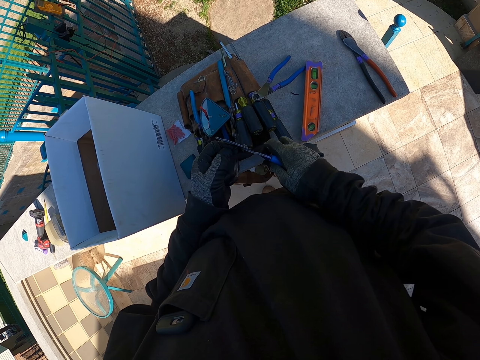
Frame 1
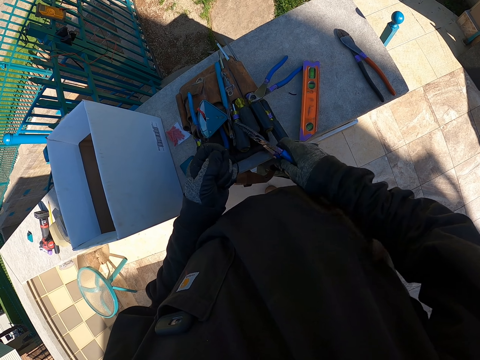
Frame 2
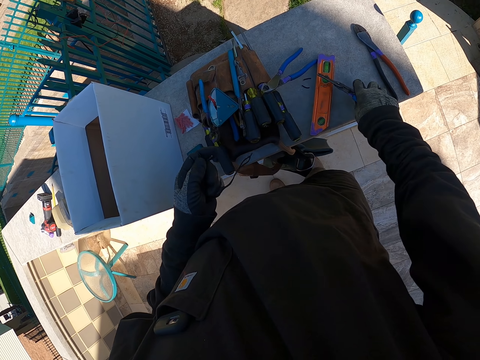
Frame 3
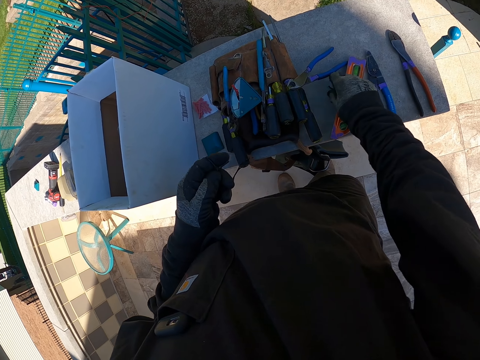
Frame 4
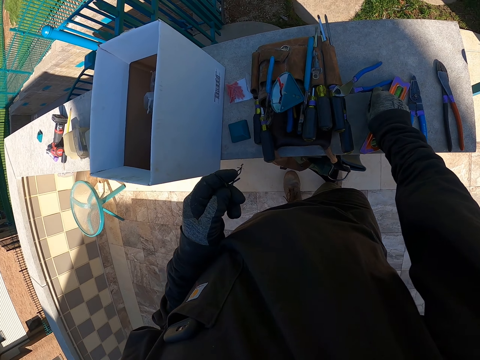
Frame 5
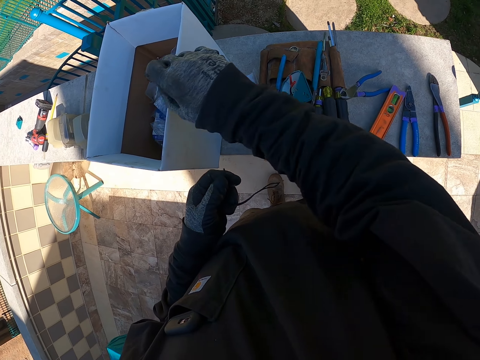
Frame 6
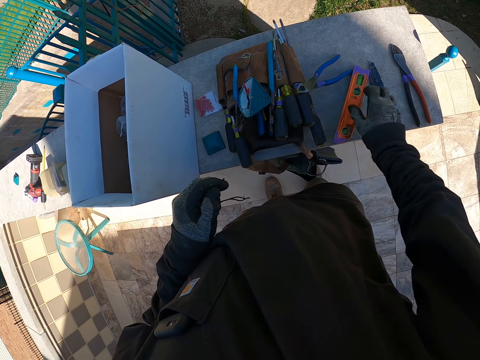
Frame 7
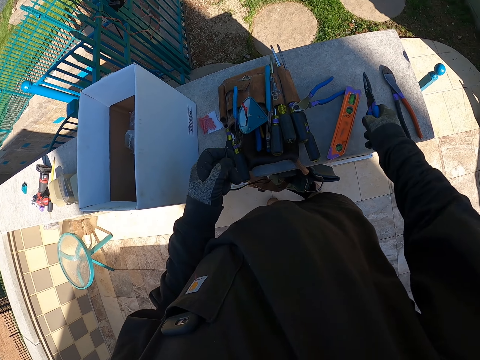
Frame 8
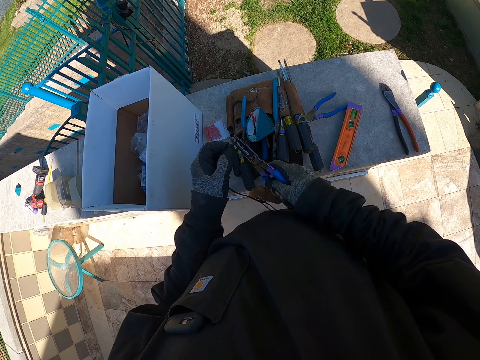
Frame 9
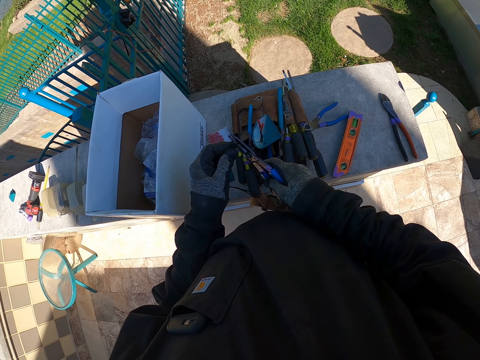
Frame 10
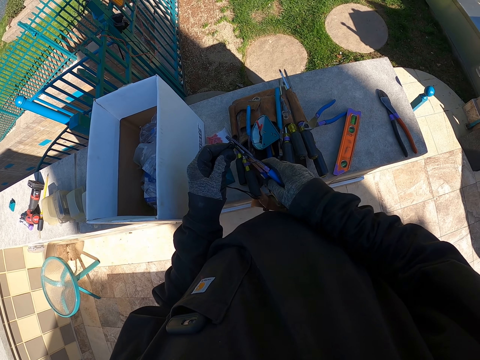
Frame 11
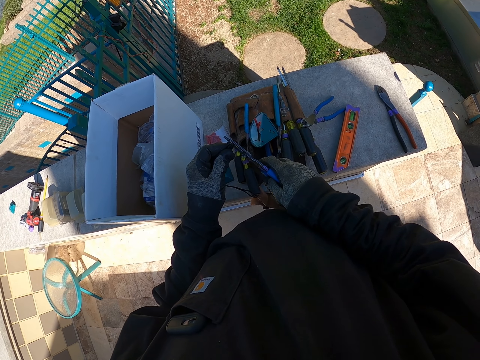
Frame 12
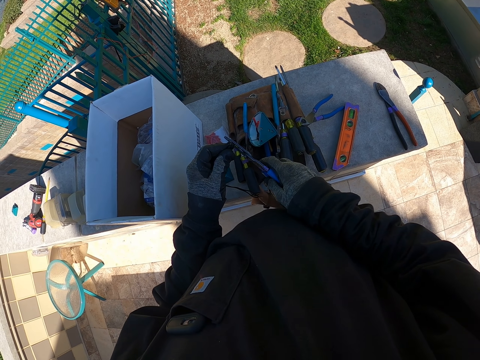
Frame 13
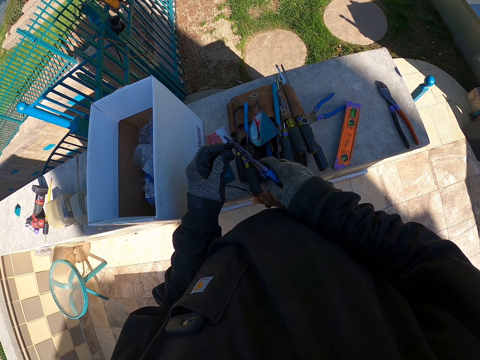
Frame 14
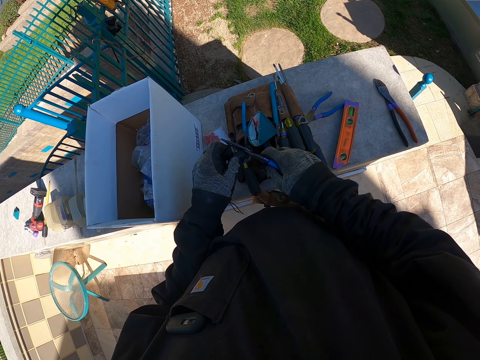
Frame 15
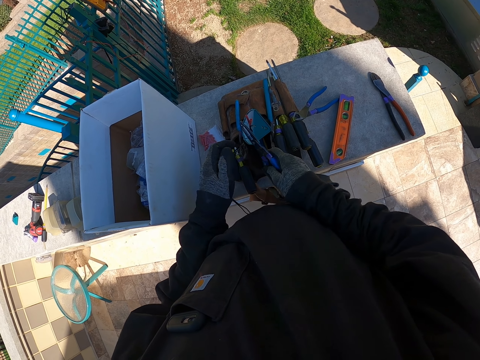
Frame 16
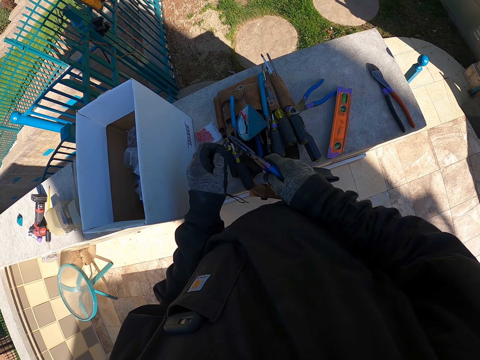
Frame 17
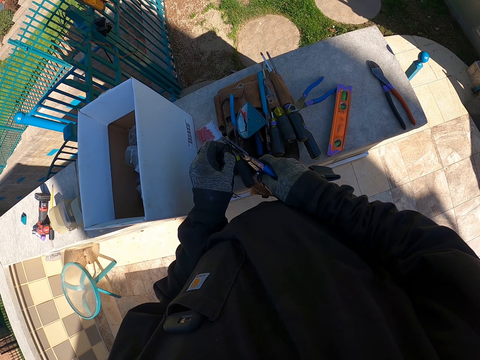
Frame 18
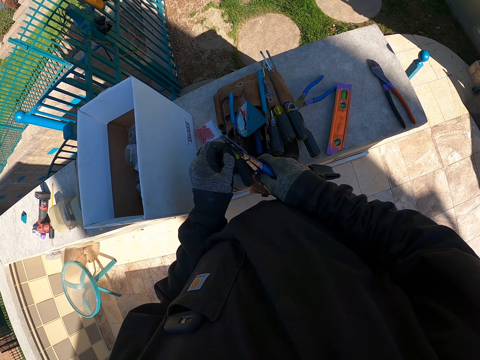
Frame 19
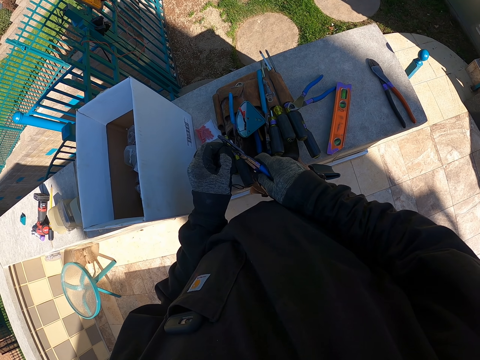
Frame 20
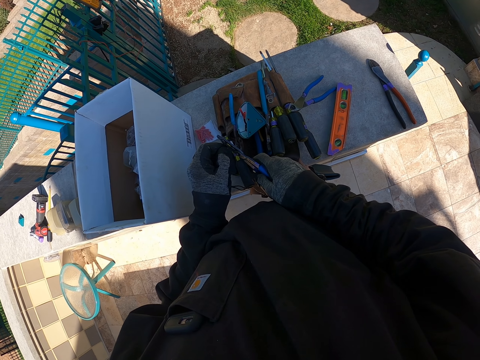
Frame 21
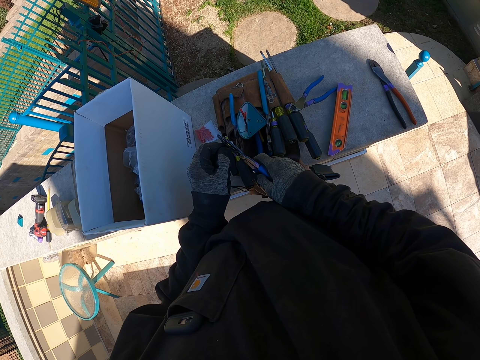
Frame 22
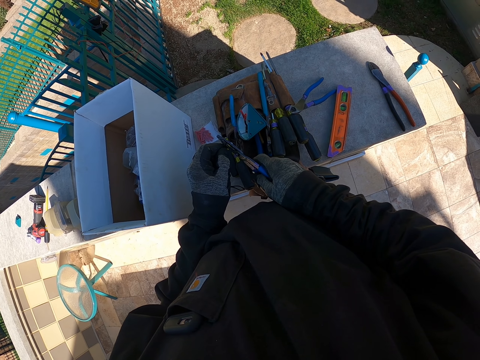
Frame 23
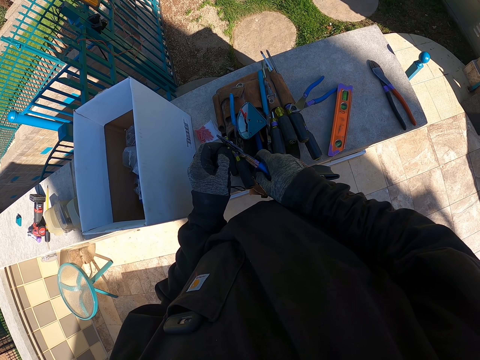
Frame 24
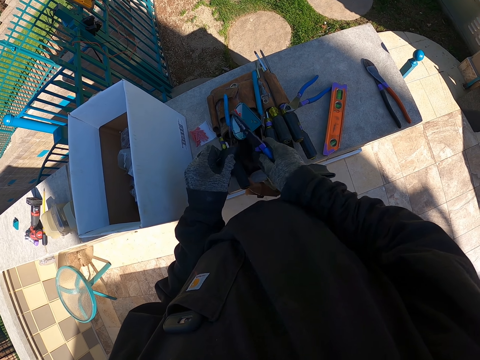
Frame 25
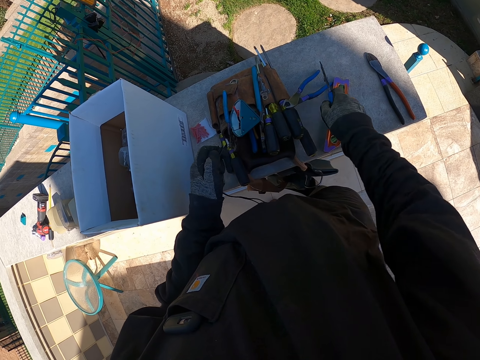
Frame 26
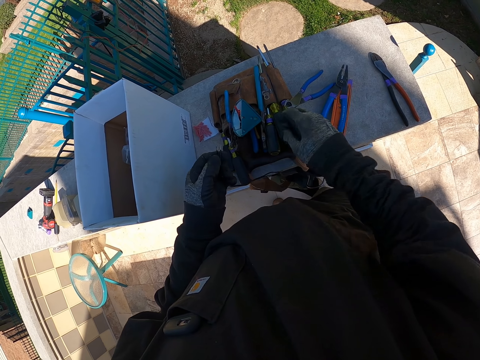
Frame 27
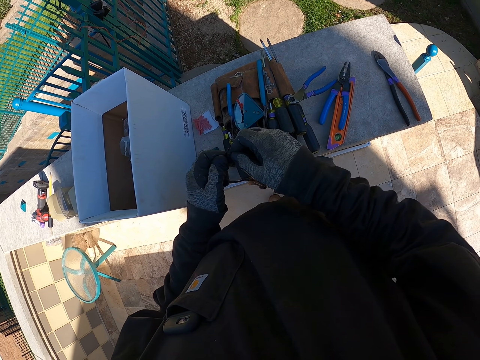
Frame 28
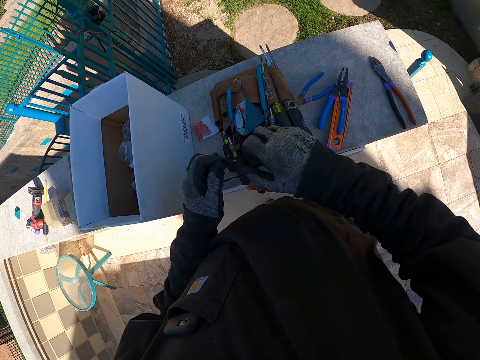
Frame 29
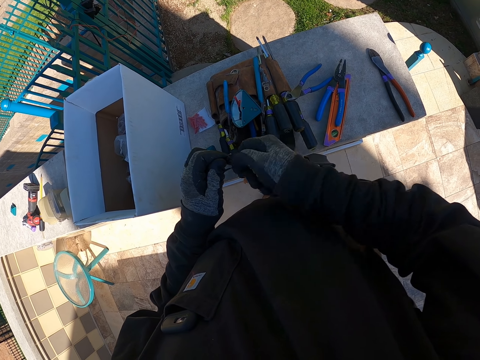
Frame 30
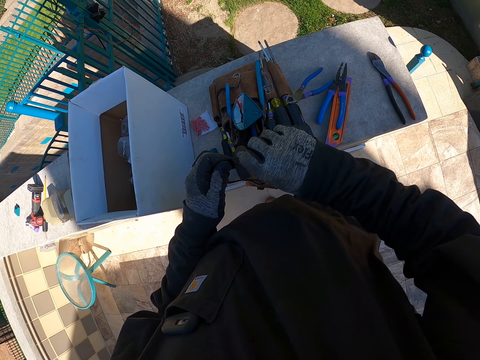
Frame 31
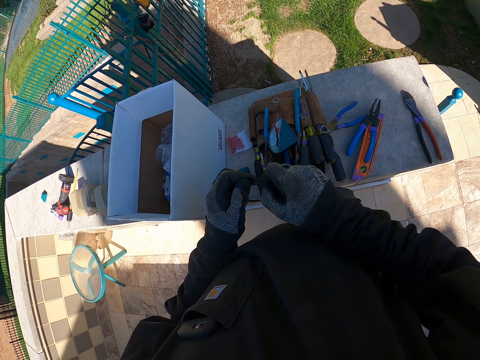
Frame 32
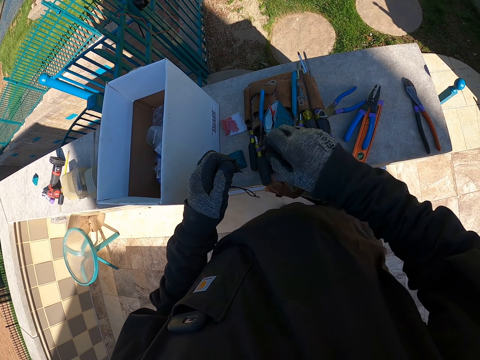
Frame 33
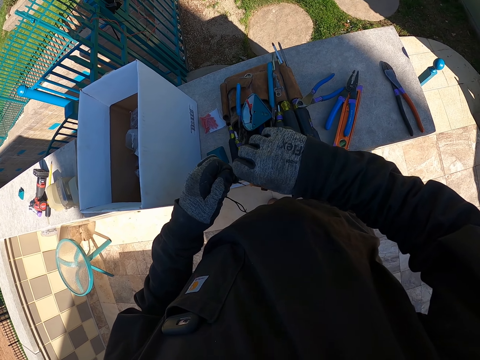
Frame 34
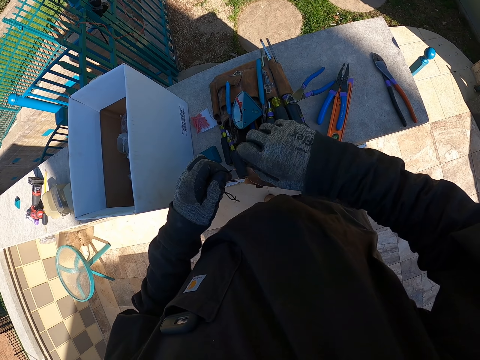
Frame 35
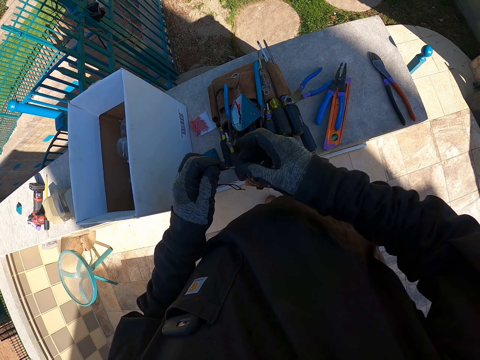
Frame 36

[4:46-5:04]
The camera wearer drops the pliers on the wall. They hold something. They collect cut cable pieces on the wall. They drop the pieces in a box. They pick up the pliers. They hold the pliers. They cut the cable edge with the pliers. They drop the pliers on the table. They turn the cable edge. They tighten something.

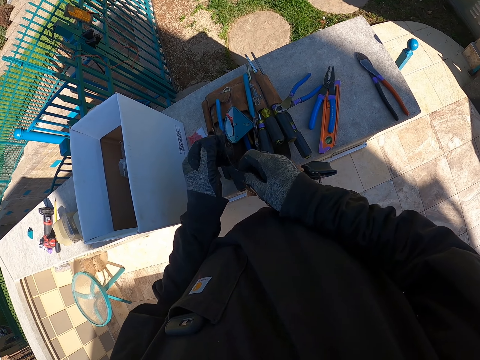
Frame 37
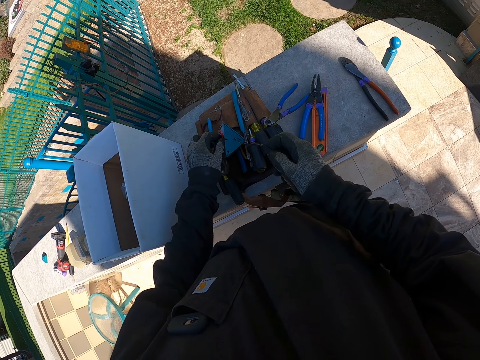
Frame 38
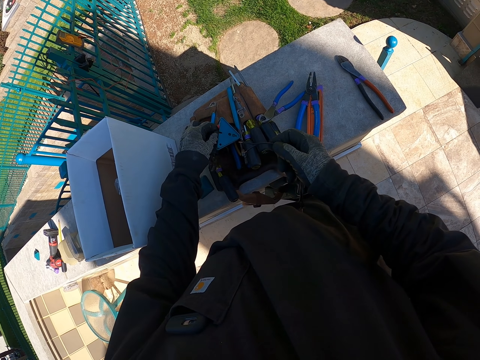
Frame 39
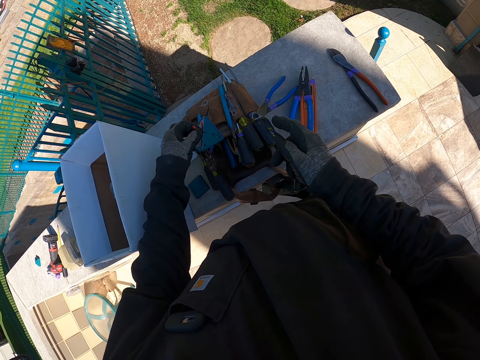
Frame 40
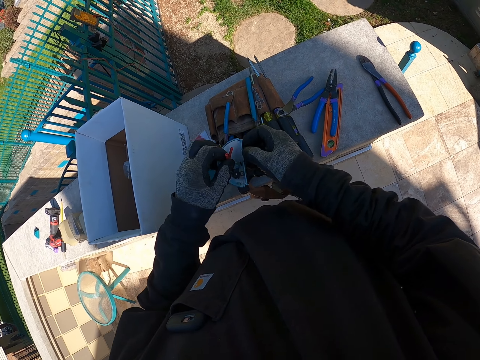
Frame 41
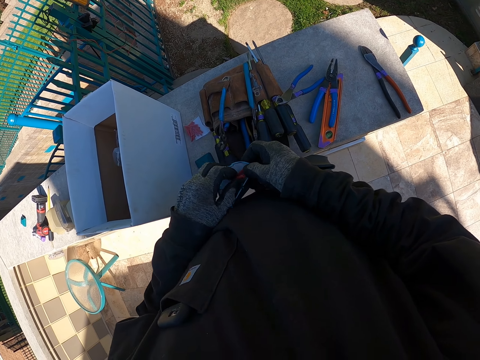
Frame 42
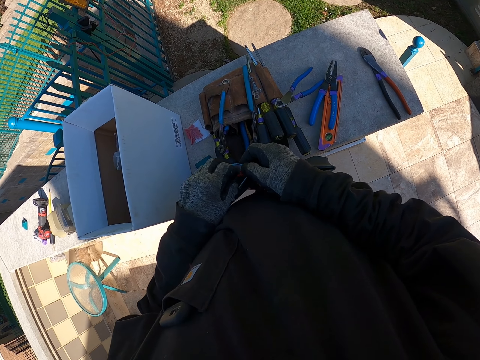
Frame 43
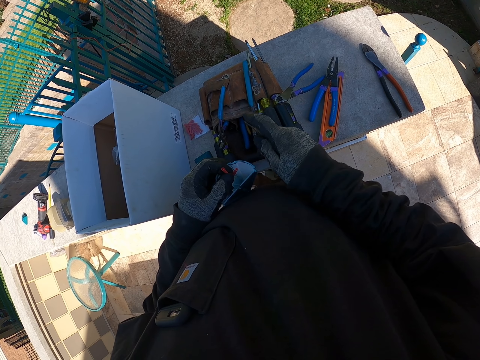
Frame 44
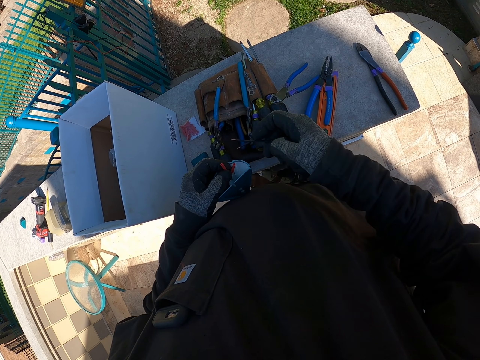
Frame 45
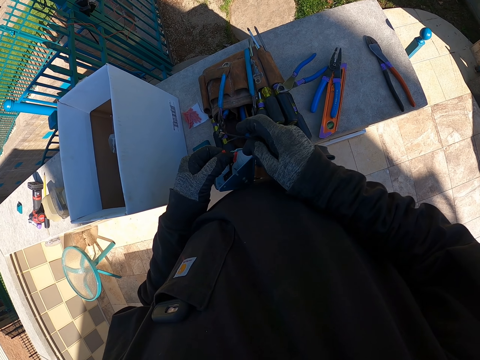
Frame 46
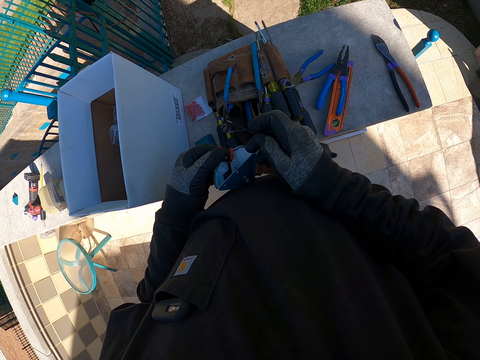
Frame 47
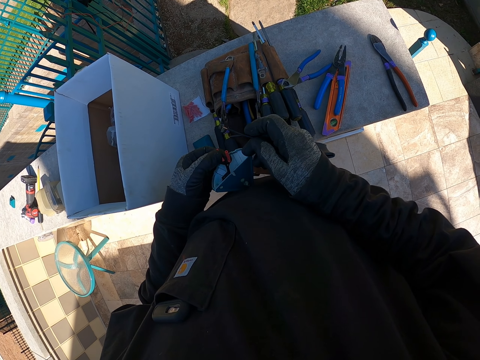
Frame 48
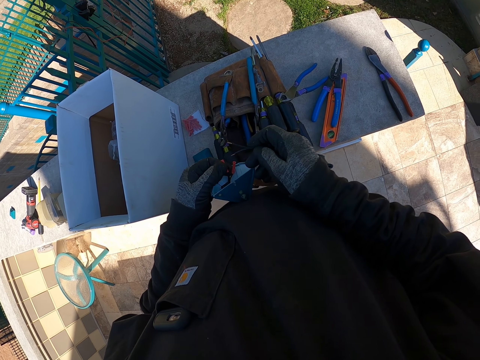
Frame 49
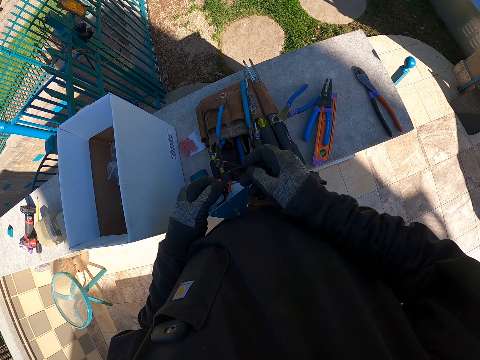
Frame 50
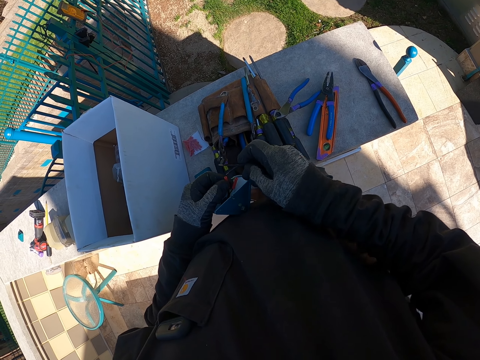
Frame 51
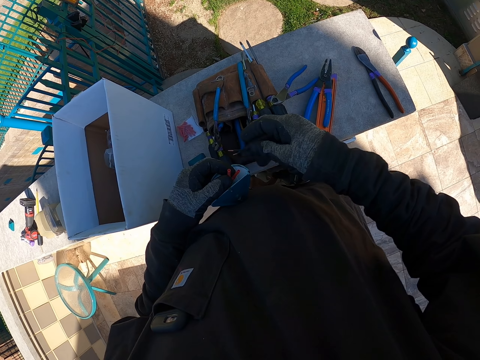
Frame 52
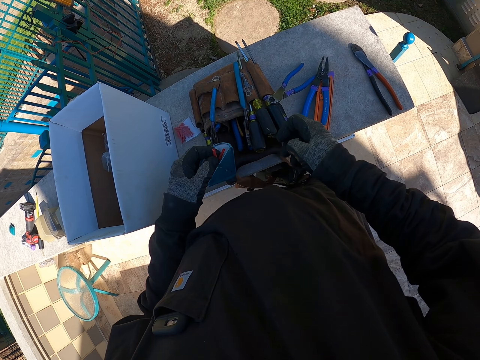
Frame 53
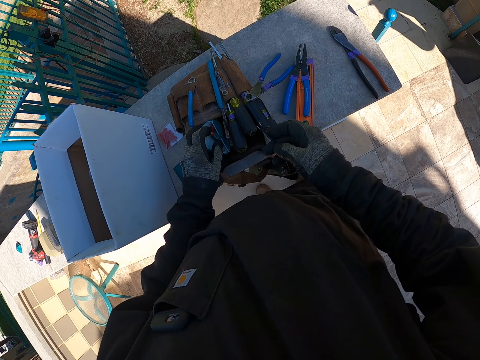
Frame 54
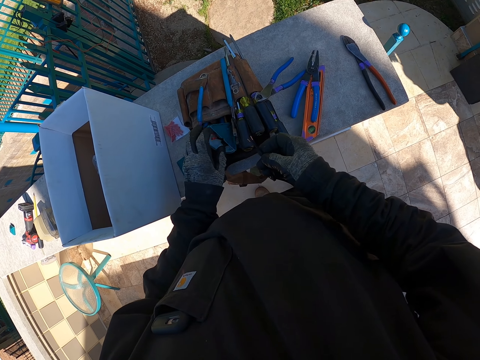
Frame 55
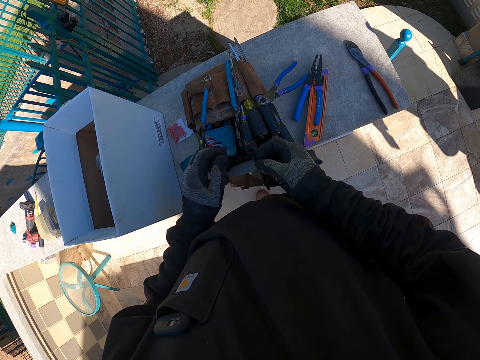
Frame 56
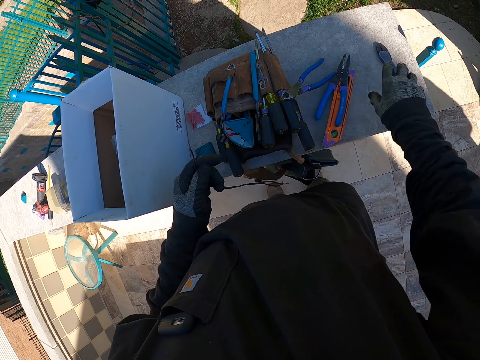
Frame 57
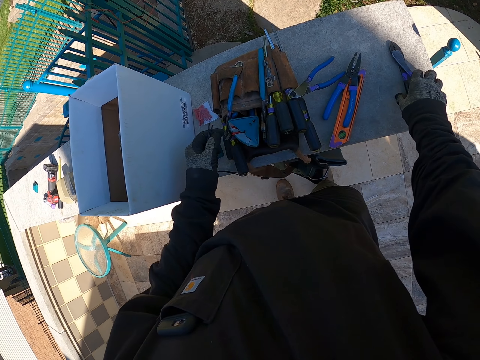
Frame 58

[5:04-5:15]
The camera wearer picks the top lid from the tool belt. They hold something. They stretch the top lid cables. They touch something. They connect the cable in hand on the top lid cables. They drop the top lid on the tool belt. They shift the cable to the left hand. They take a cutter from the wall.
